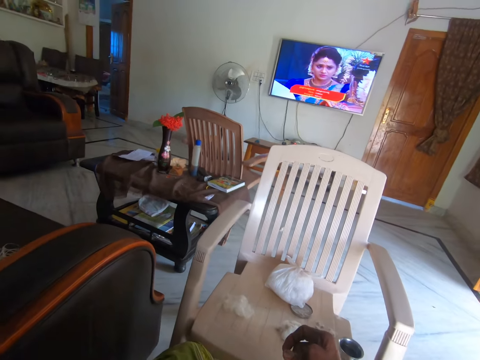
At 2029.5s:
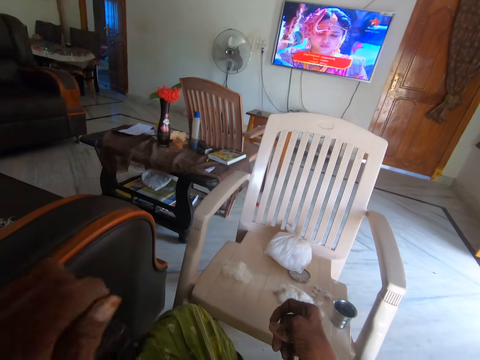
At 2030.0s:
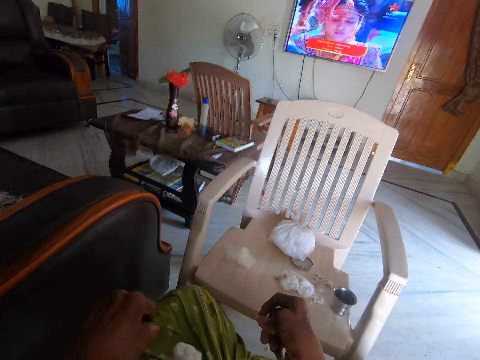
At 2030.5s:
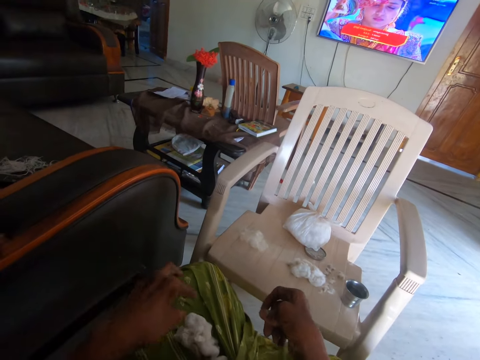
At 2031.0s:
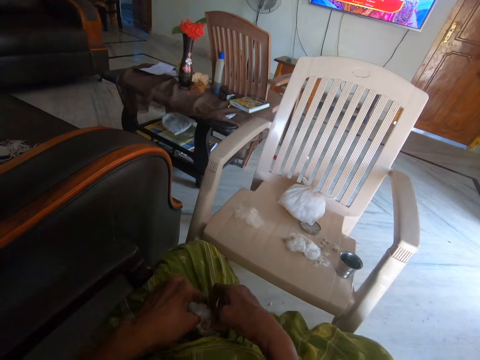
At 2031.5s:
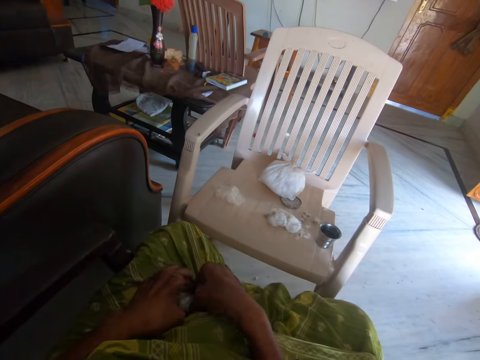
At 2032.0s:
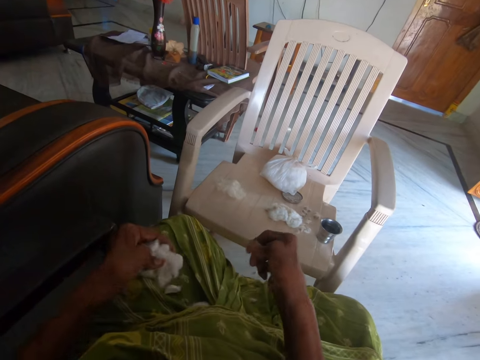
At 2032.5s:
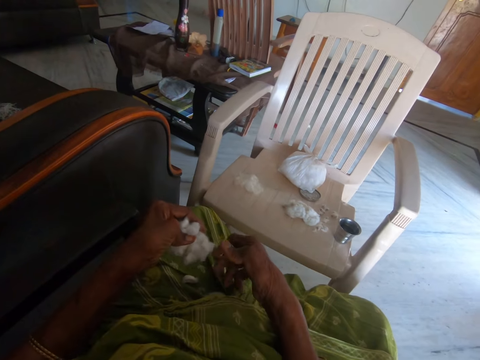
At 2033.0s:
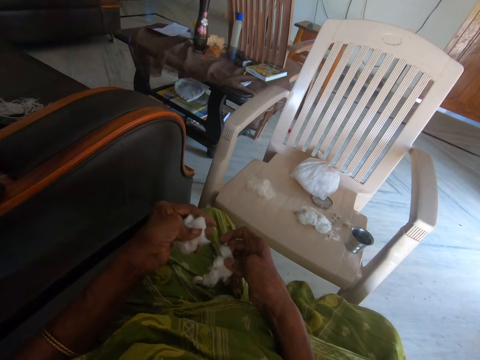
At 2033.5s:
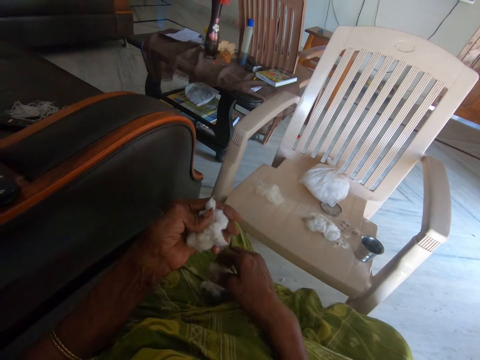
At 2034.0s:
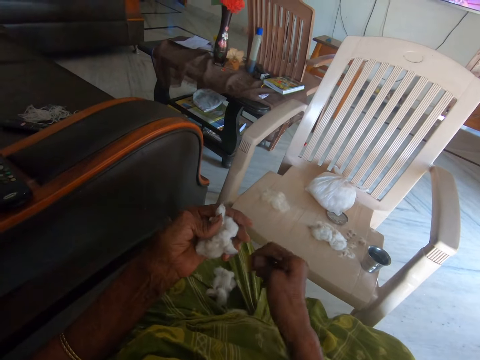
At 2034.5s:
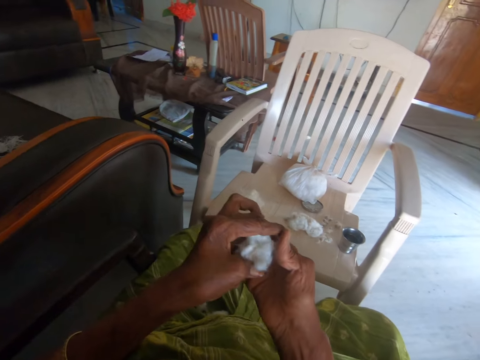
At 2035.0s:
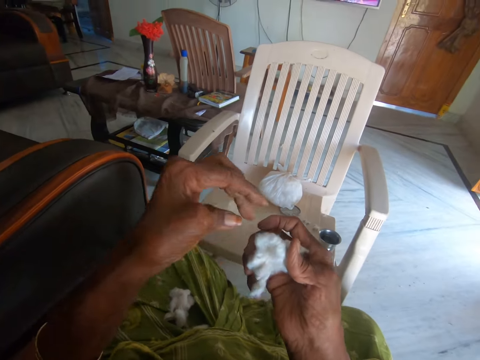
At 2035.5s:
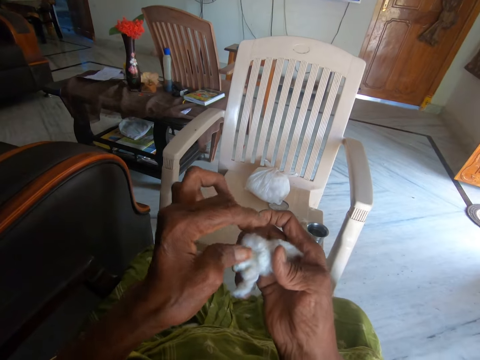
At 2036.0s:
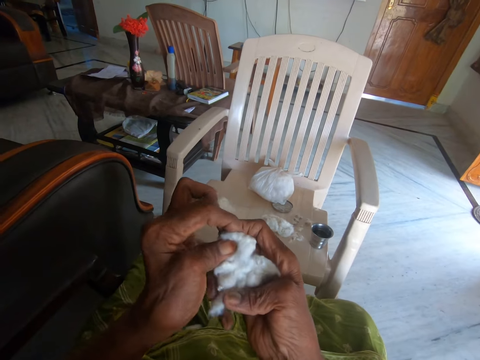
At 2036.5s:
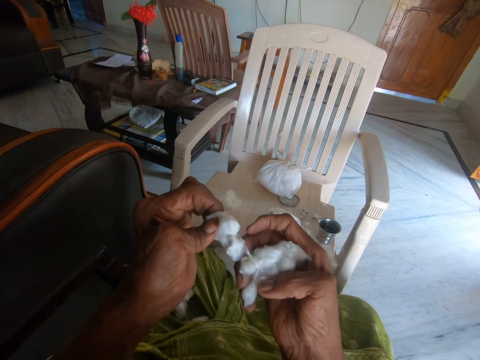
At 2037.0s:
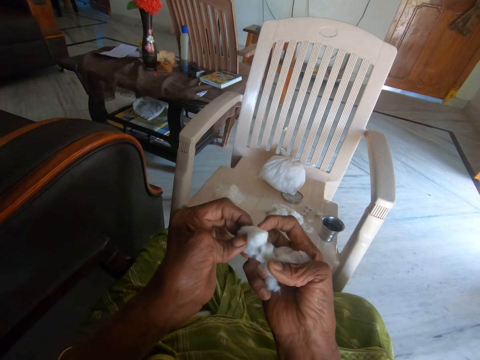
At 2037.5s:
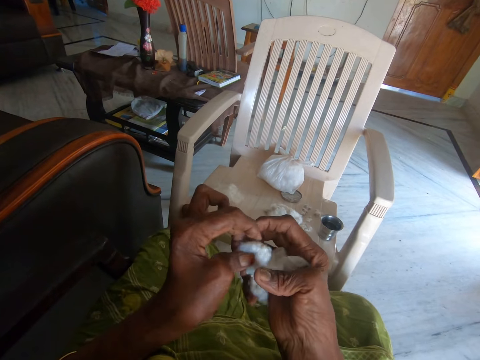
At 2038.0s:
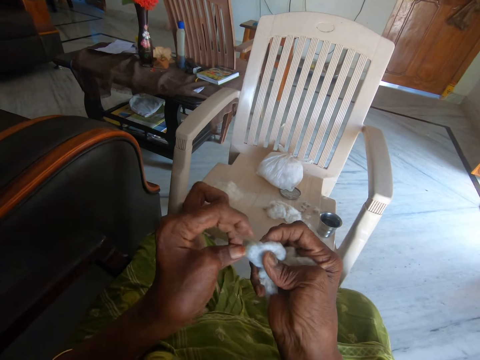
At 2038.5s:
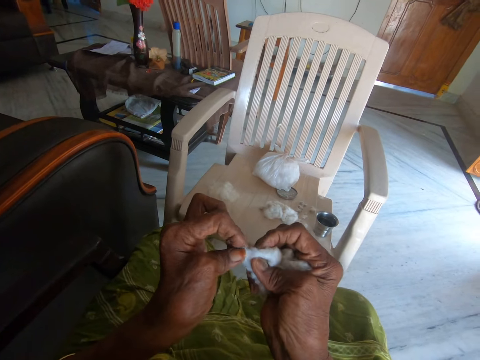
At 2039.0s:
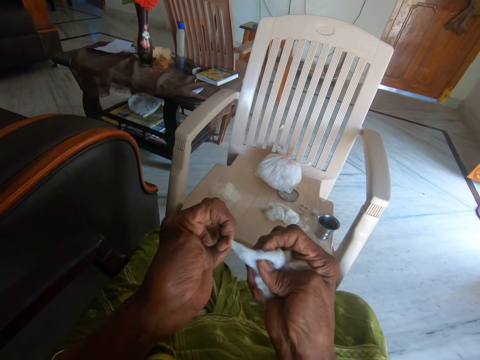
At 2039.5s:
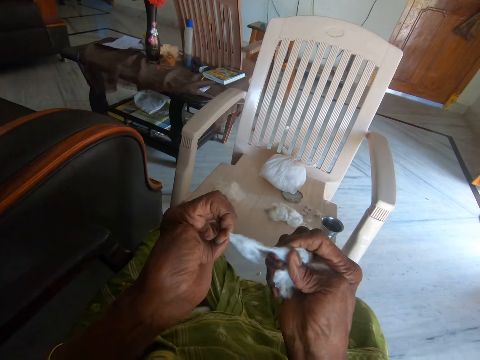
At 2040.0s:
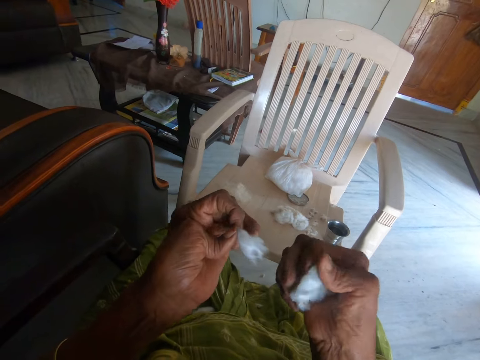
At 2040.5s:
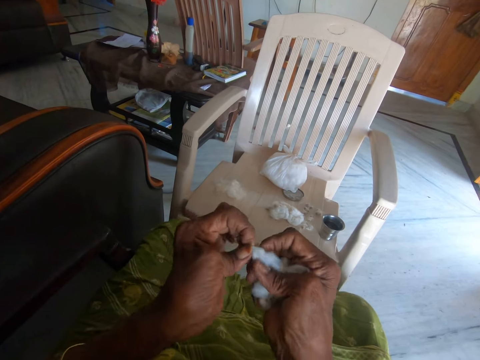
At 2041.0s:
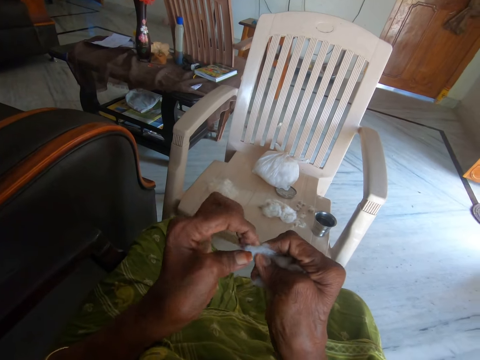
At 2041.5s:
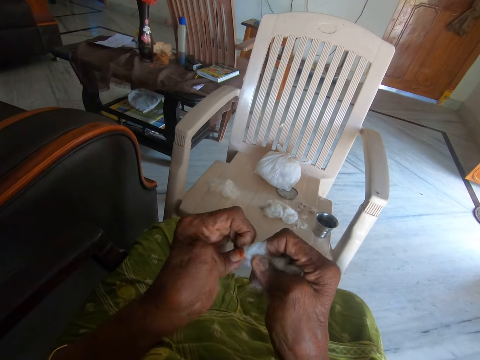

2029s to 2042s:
The camera wearer looks at the television. She touches the cotton wool on her lap. She holds the cotton wool. She picks up the cotton wool from her lap with her left hand. She cuts part of the cotton wool and drops it on her lap with her right hand. She transfers the cotton wool from her left hand to her right hand. She picks the cotton wool from her right hand. She holds a piece of cotton with her left hand. She cuts the cotton into pieces. She separates the cotton wool from dirt with both hands.

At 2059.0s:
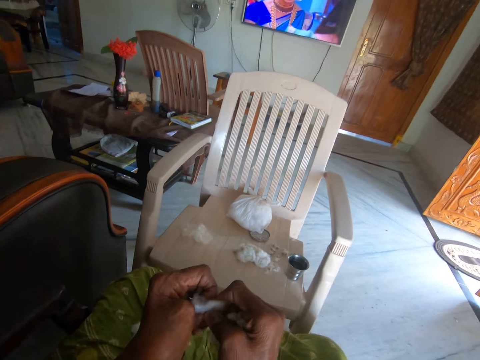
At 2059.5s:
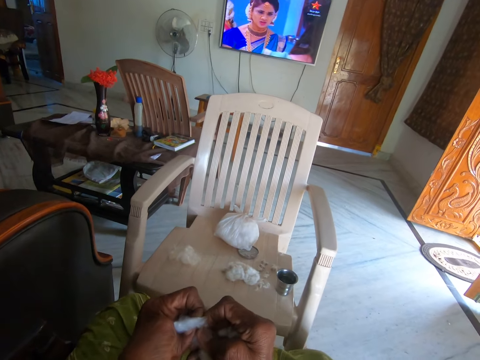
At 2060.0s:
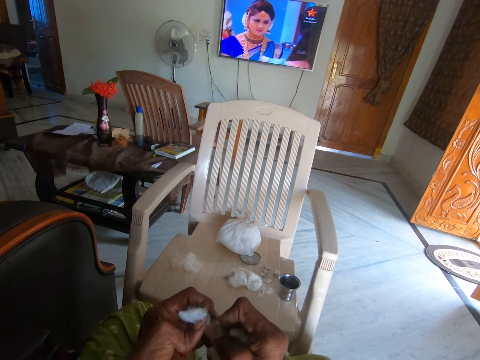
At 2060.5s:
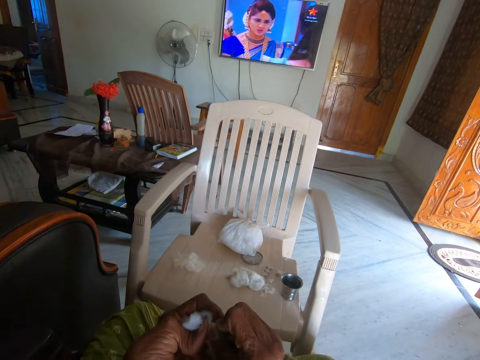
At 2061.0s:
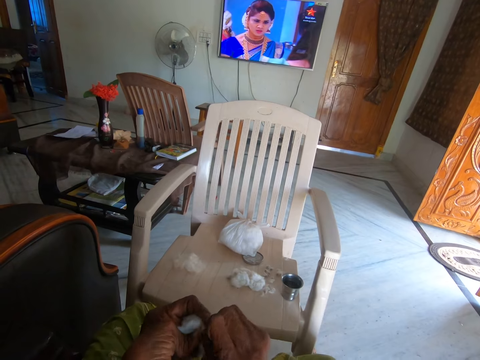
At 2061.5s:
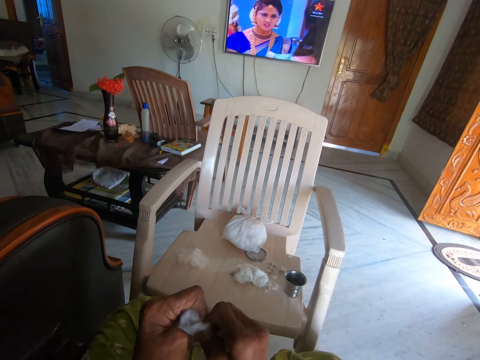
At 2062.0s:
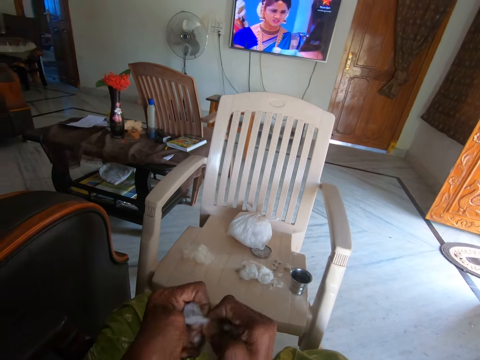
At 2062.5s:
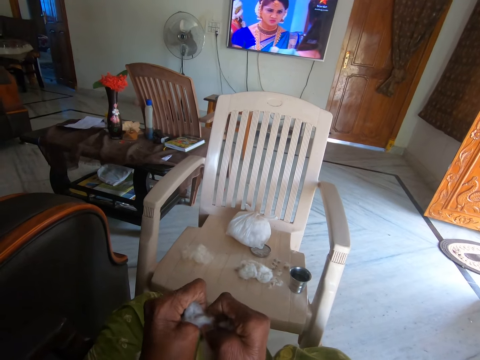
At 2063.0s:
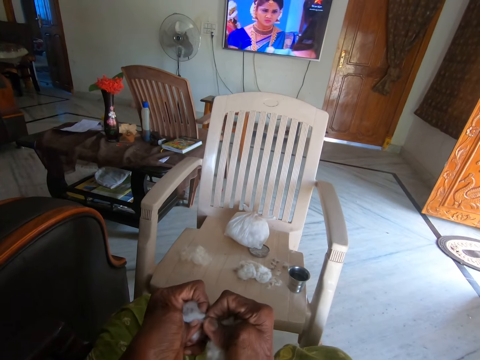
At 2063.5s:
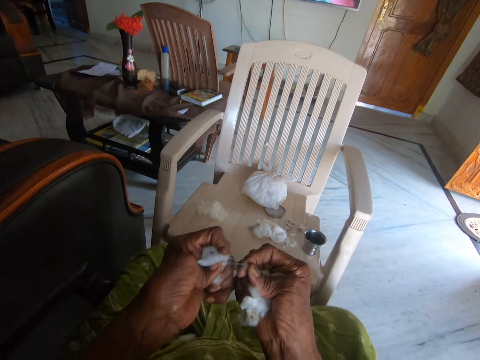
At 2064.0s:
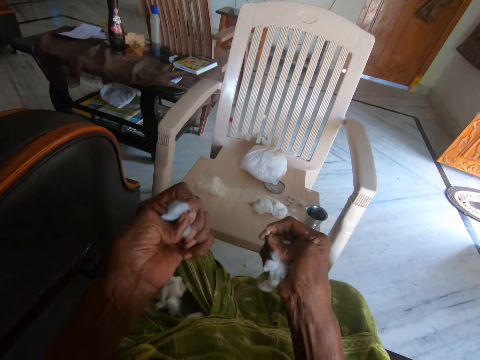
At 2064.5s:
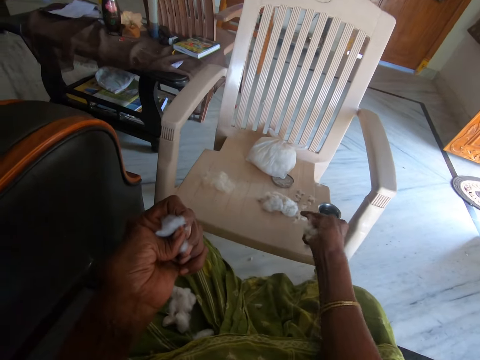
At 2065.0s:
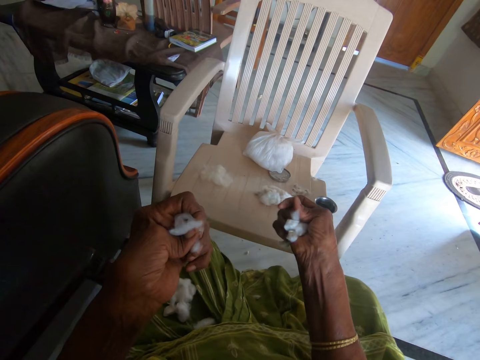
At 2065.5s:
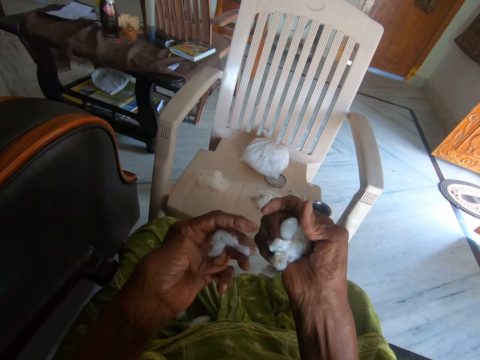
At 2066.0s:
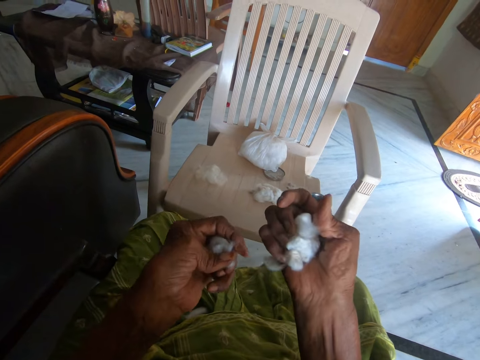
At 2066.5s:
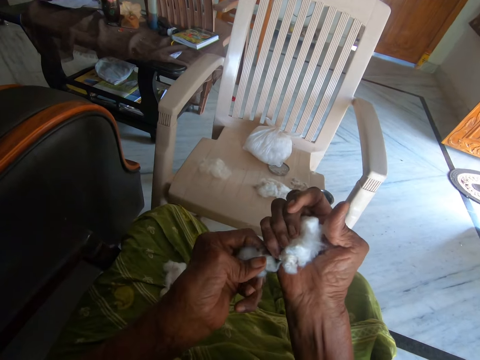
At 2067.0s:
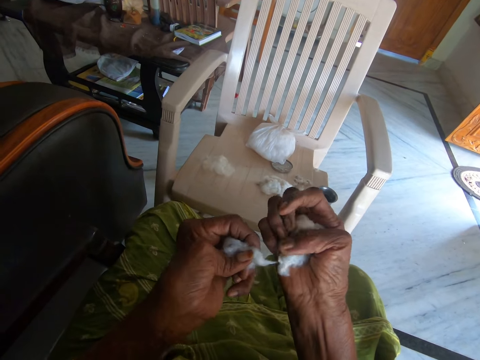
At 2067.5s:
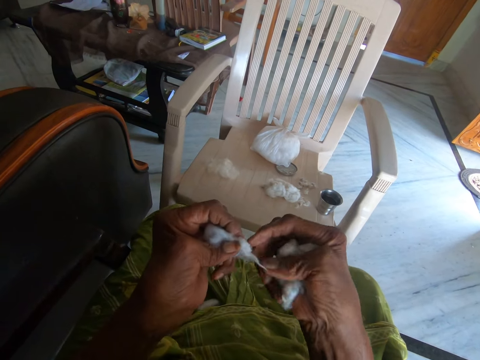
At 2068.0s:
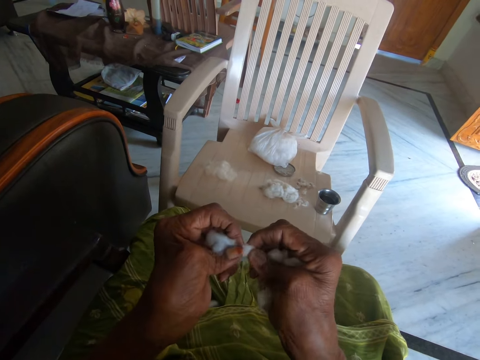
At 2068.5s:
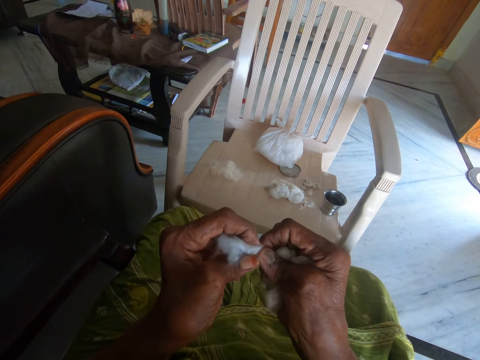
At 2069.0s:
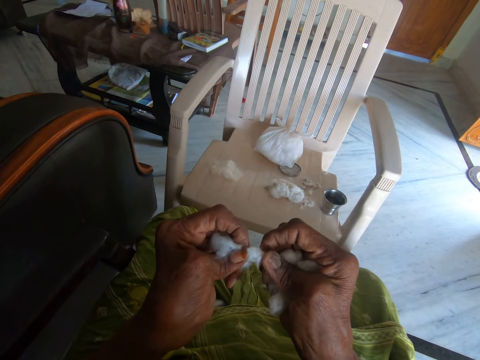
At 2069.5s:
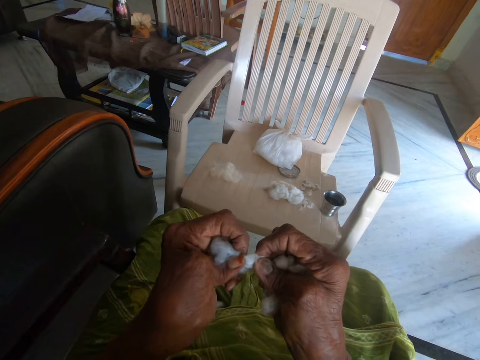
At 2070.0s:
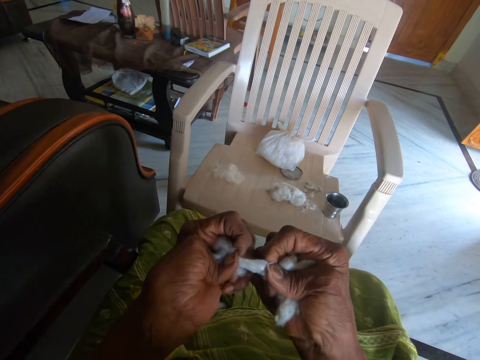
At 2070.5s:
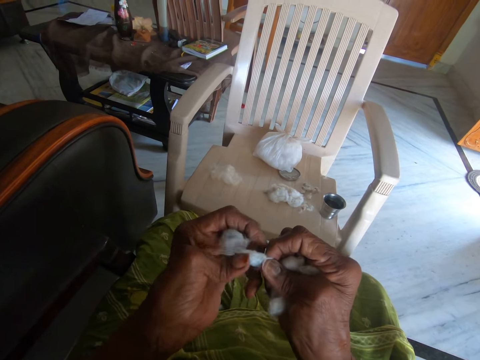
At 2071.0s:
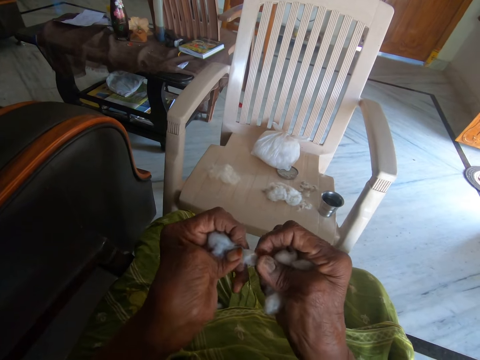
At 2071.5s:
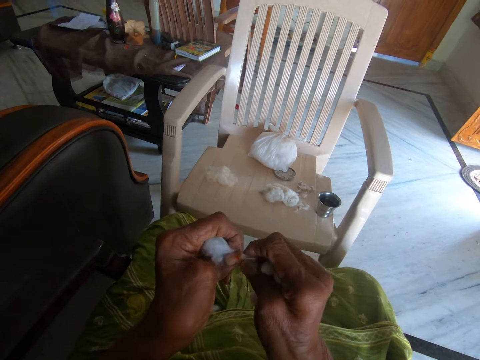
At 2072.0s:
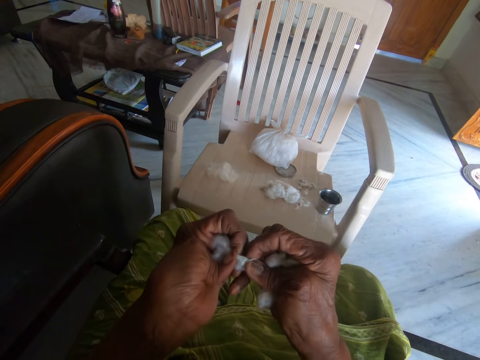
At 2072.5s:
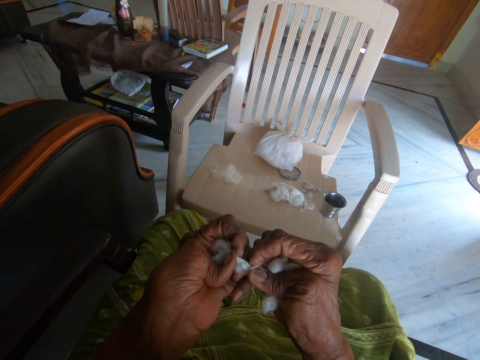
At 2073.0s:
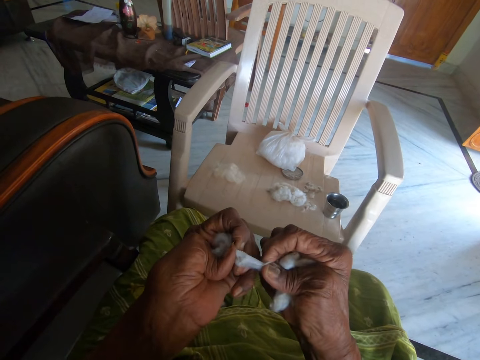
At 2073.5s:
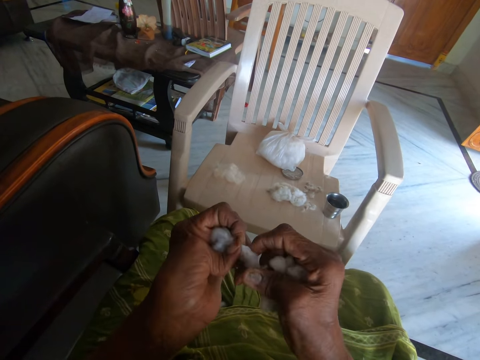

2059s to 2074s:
The camera wearer looks at the television. She separates the seed from a cotton. She drops small cotton wool or the seed on a plastic chair with her right hand. She lifts her right hand. She picks cotton wool from her right hand. She holds a piece of cotton with her left hand. She separates the cotton wool from dirt with both hands.
